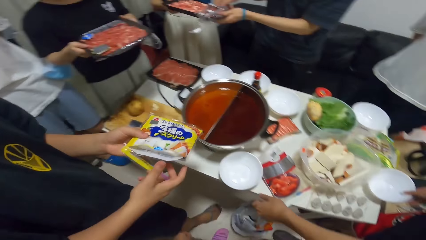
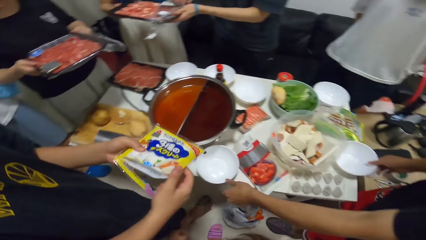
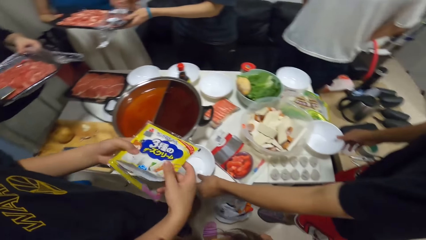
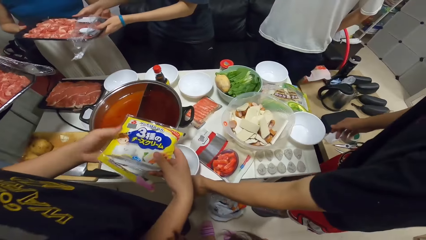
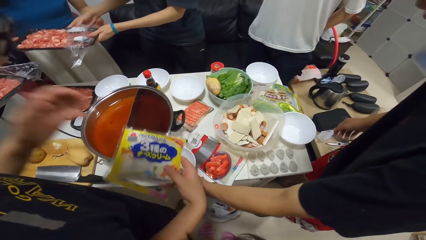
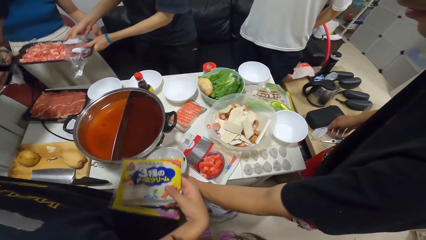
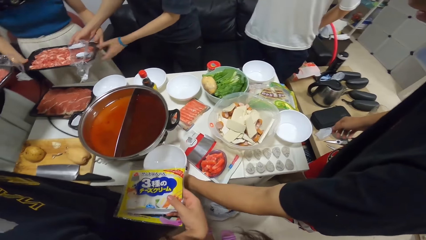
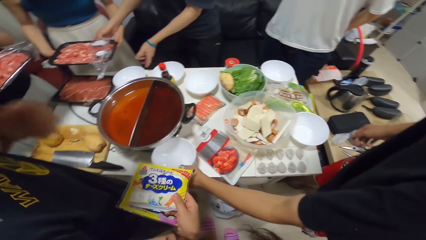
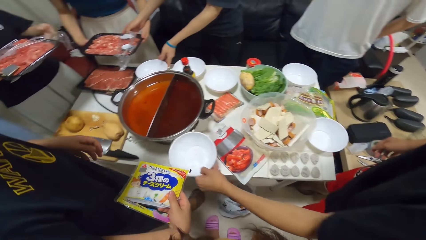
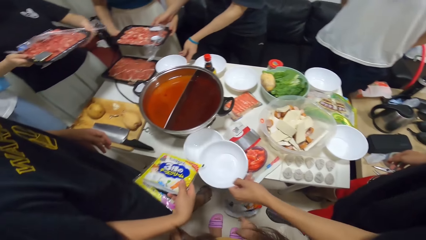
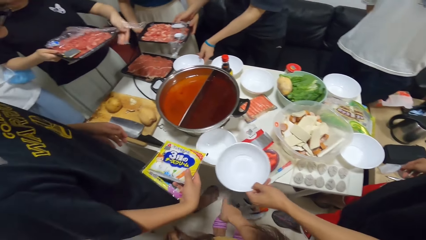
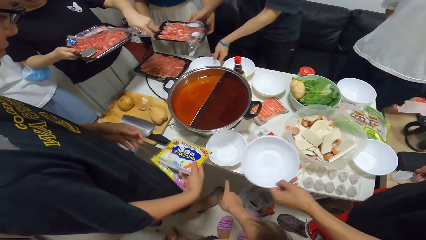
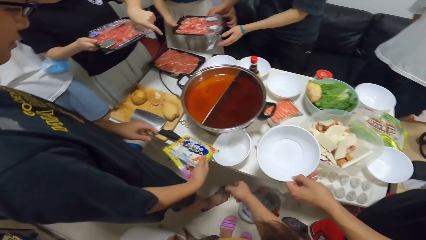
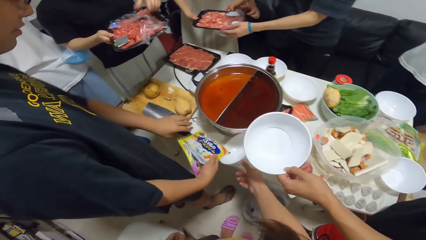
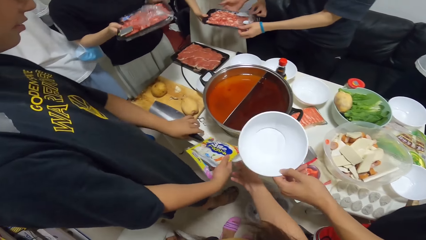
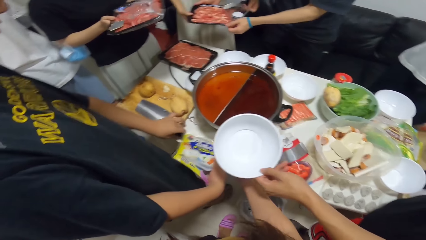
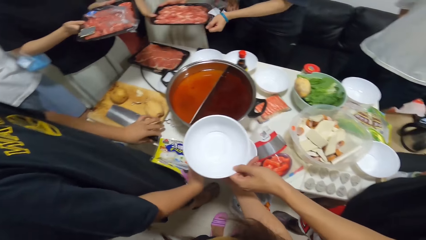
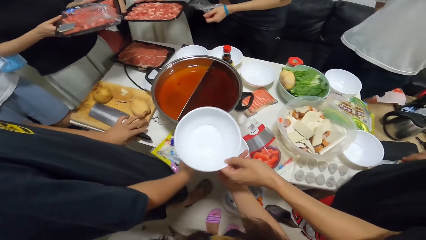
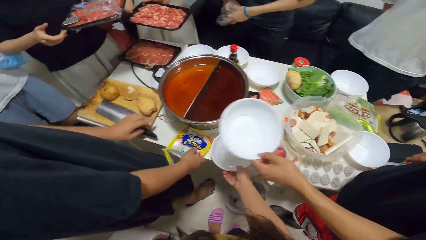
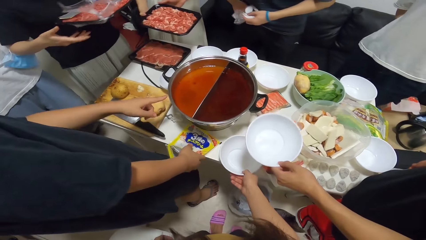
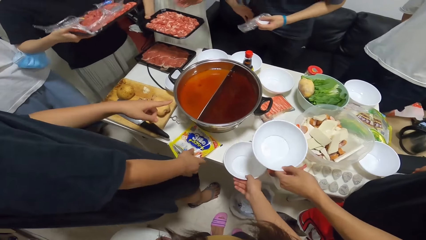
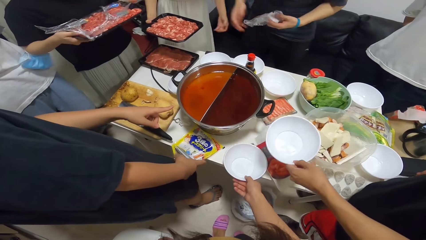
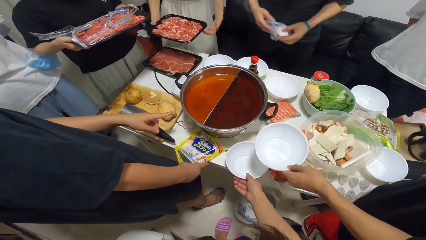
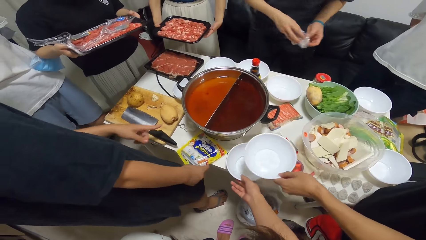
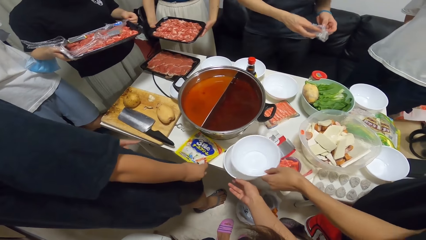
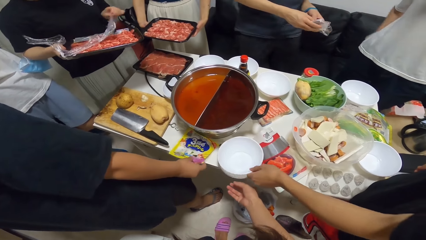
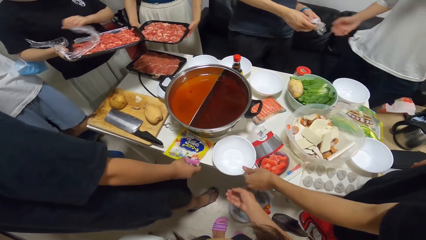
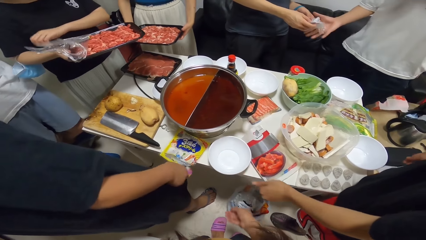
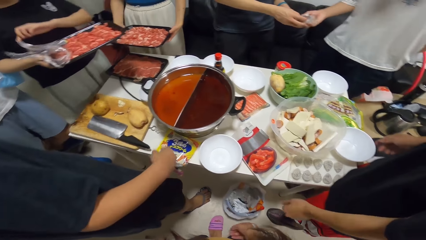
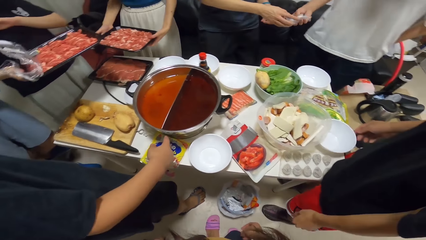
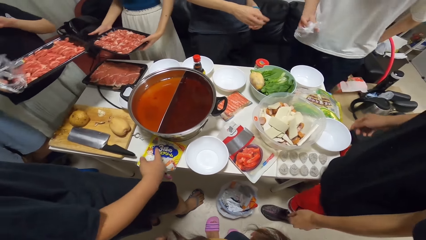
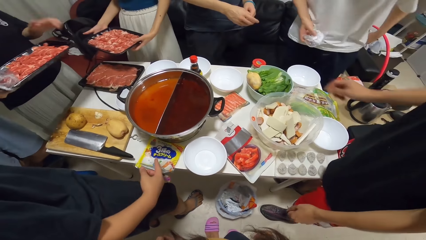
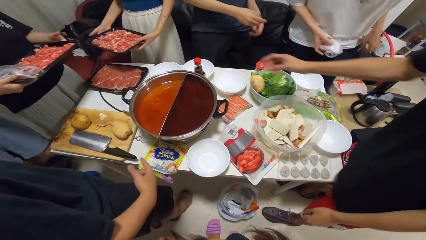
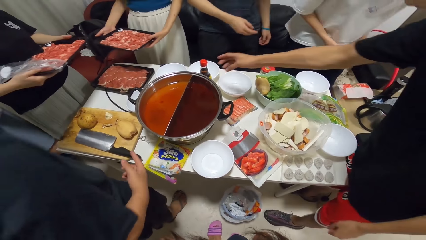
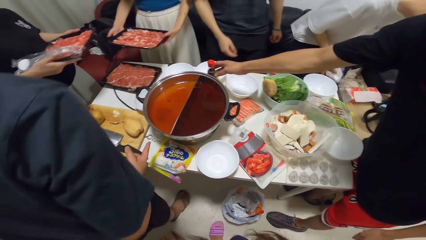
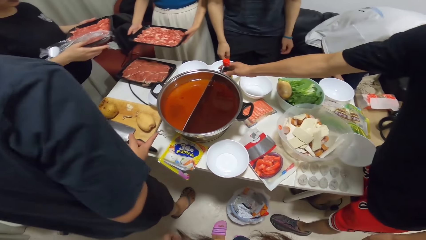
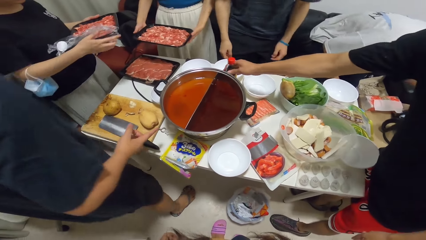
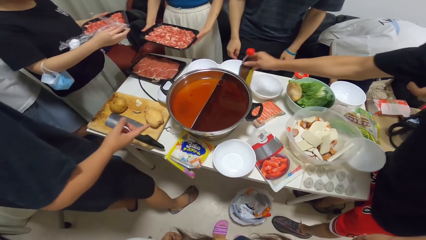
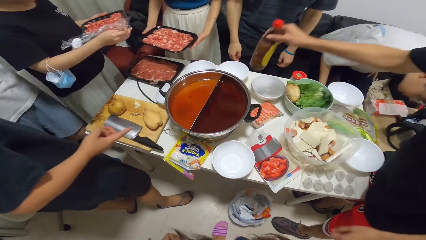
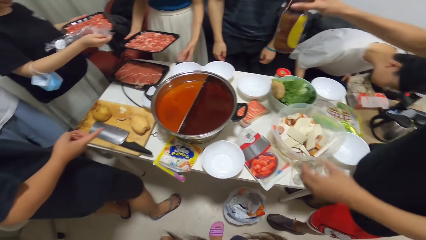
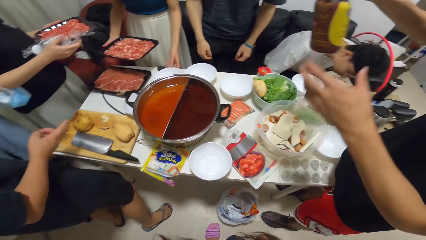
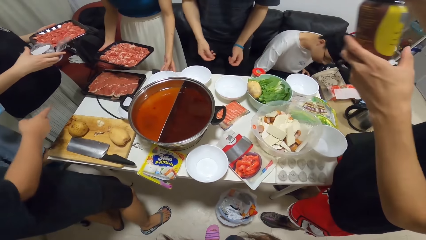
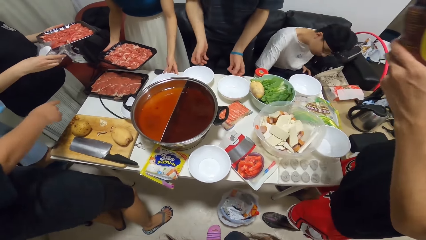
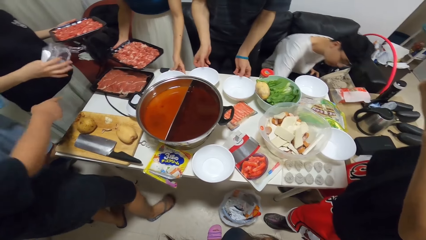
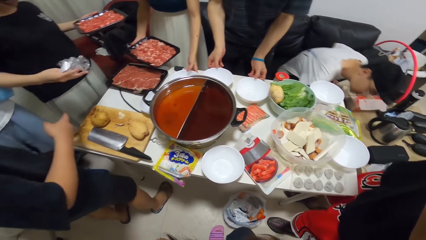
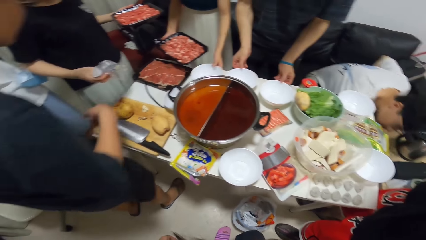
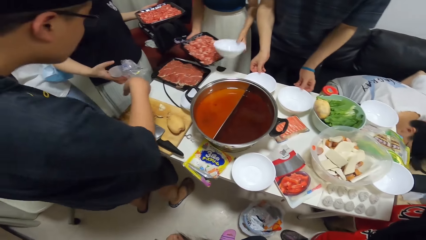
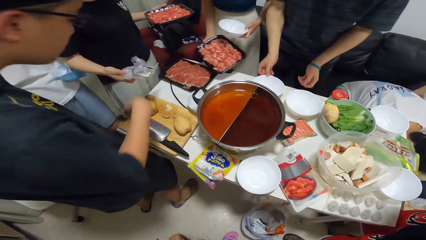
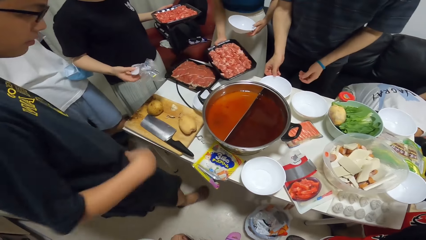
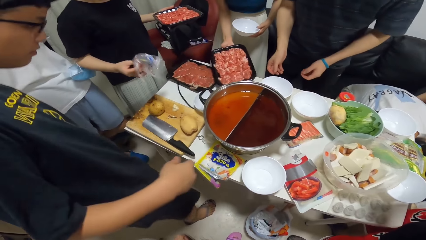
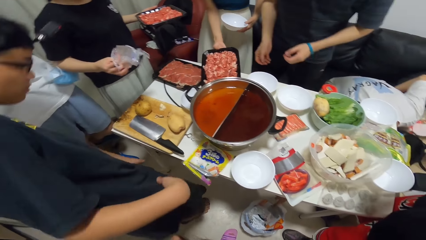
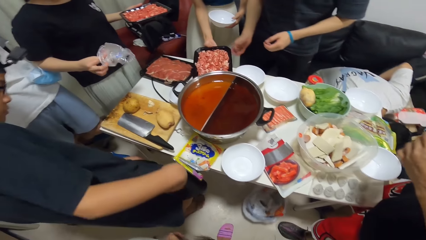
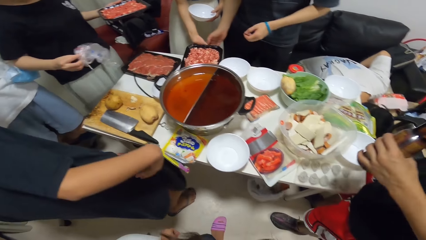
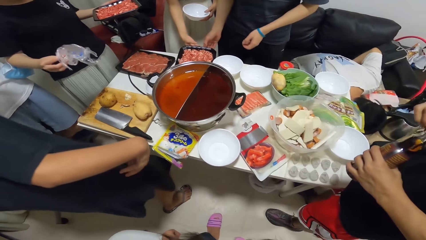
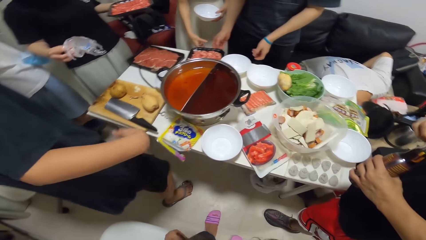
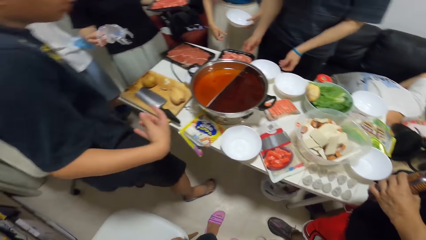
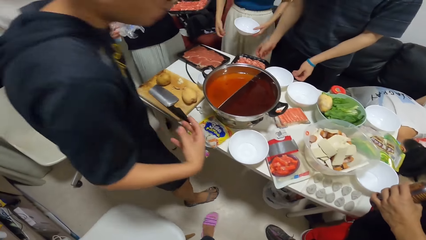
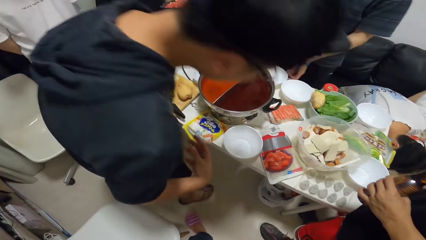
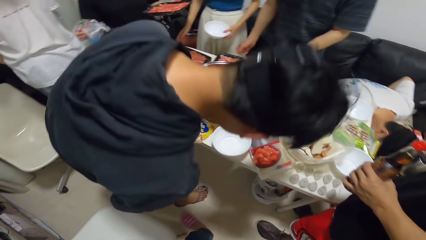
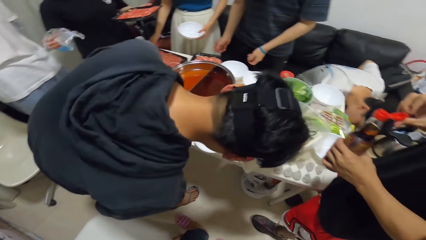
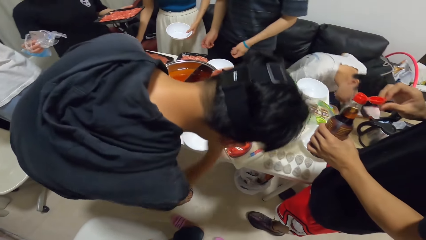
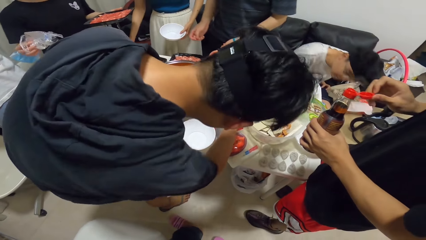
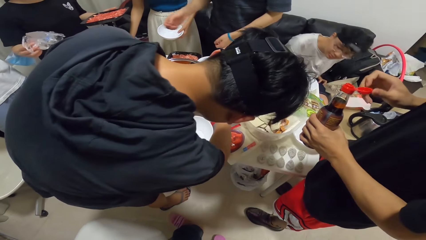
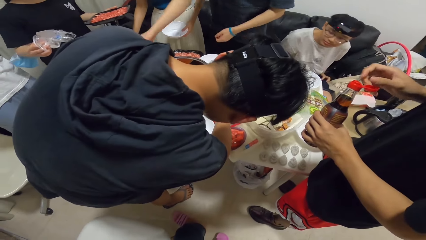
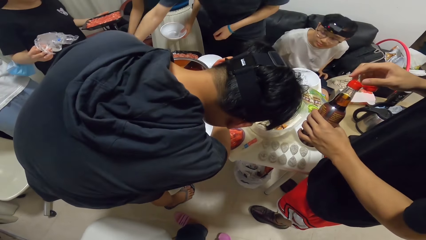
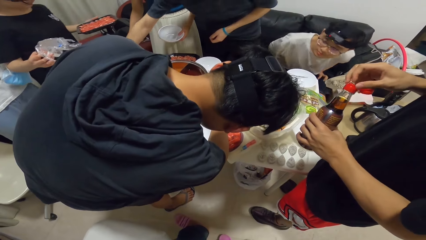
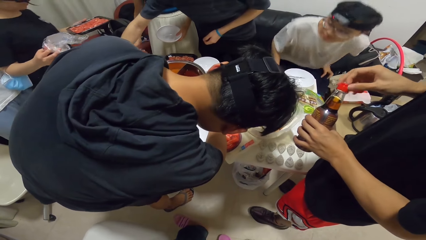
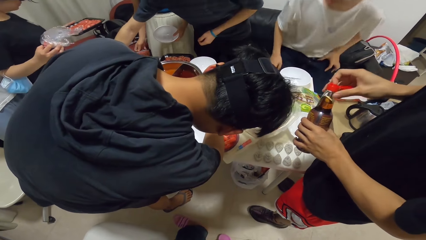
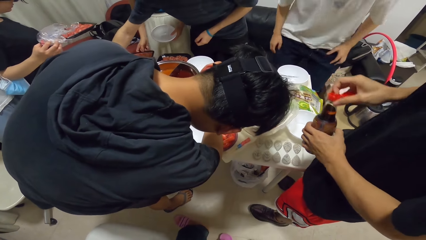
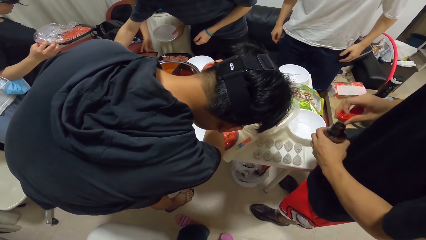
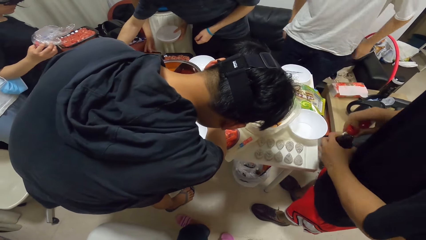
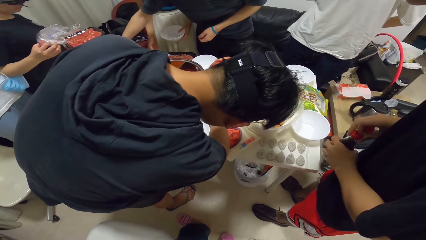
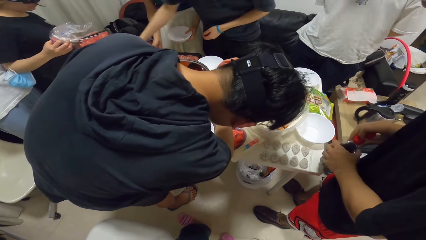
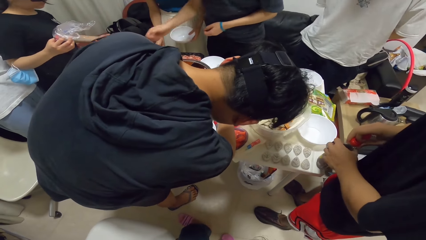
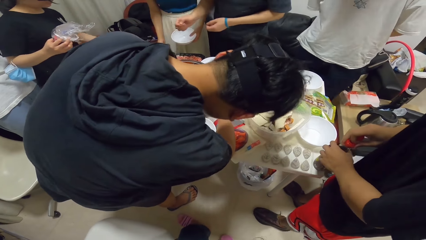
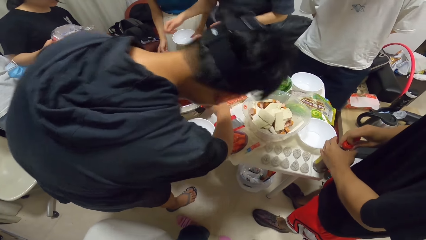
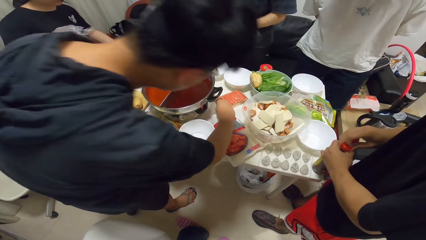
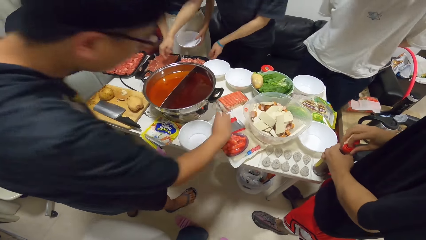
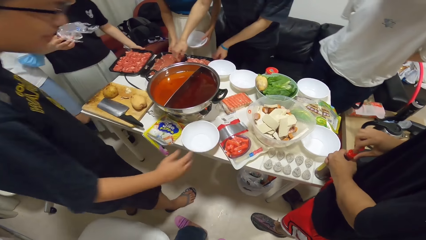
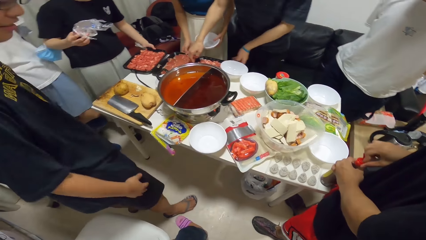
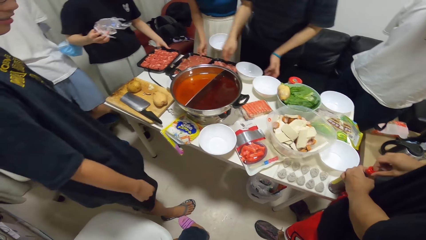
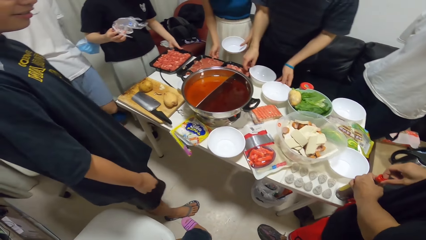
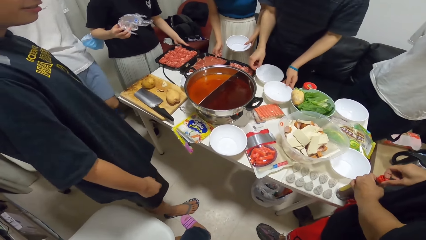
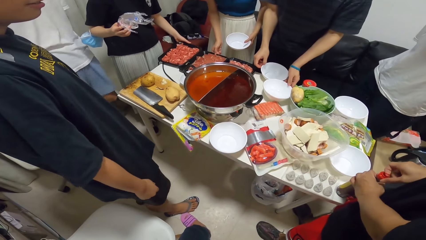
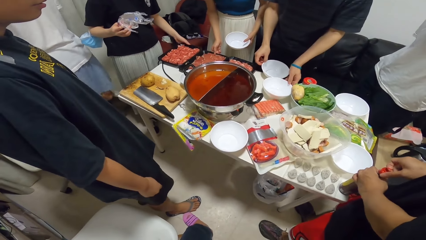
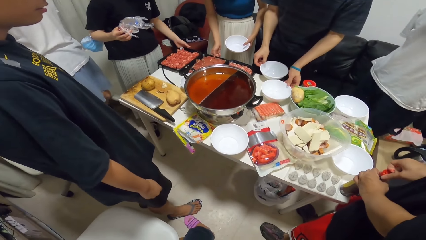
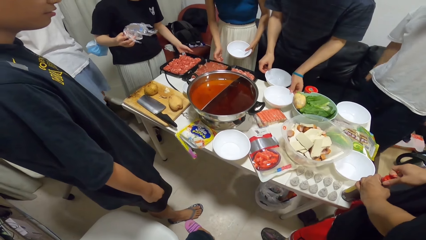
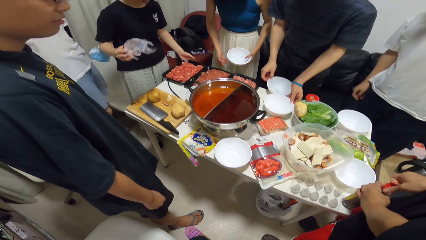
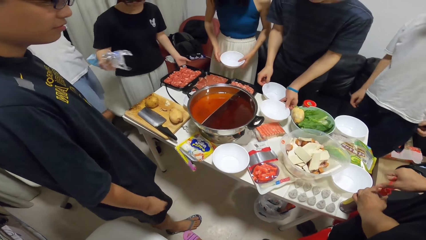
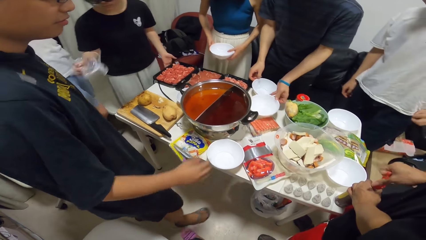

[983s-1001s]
A man pulls the plastic paper. Another man passes the yellow pack of food to his right hand. A third man picks up a bowl. The camera wearer holds a bowl. The first man folds the plastic wrapper. The third man puts the bowl on a table. The first man passes the plastic wrap to another man. The third man picks up a bottle on the table with his right hand. The second man gestures his hand. The third man passes the bottle to his left hand. A woman folds the plastic wrapper. Another woman drops the meat tray on the table. The second man looks at the stove. The third man opens the bottle cap with his right hand. Another man stands up. The first man arranges the plates and meat tray on the table with both hands.
